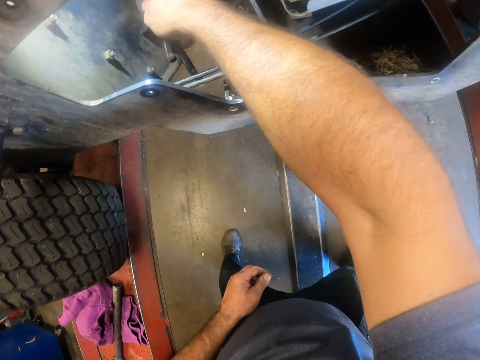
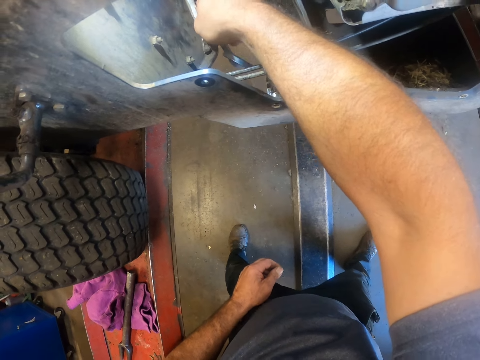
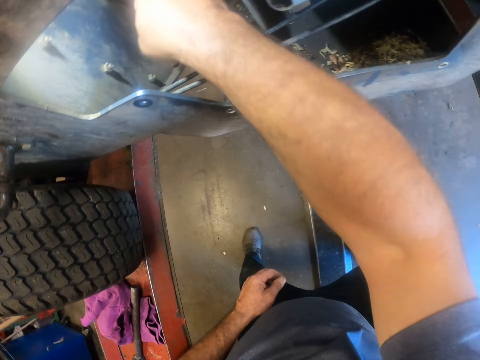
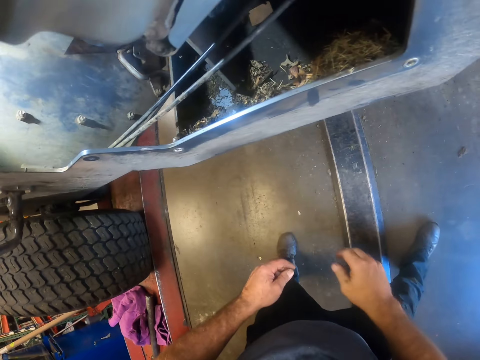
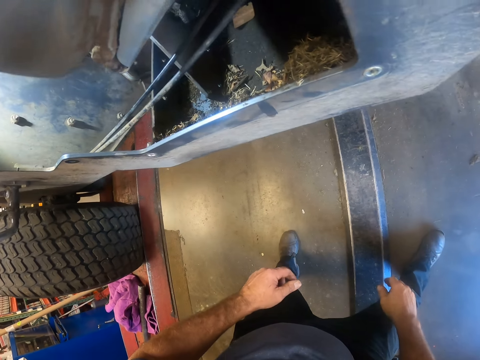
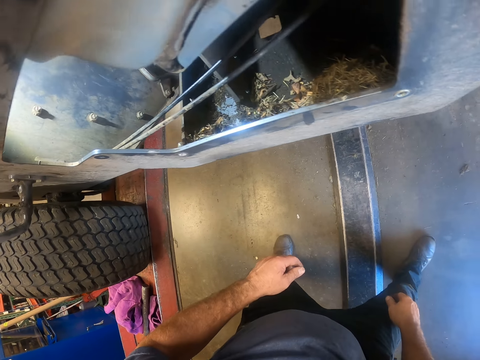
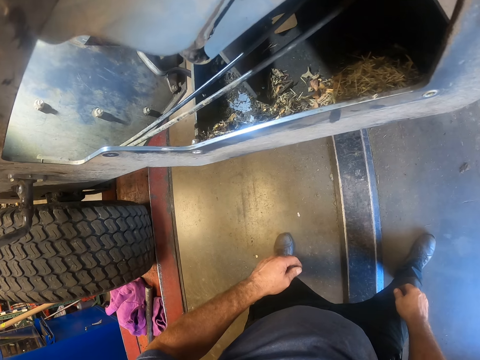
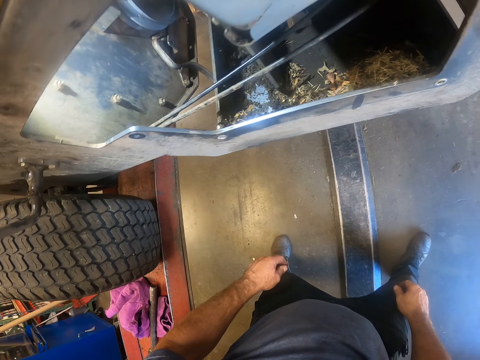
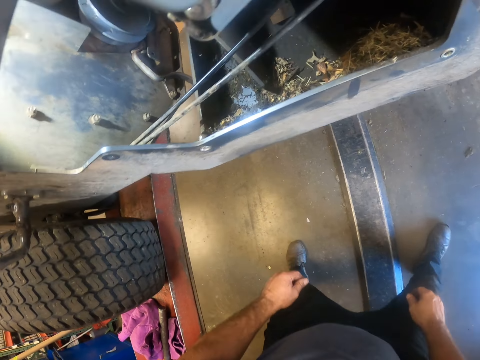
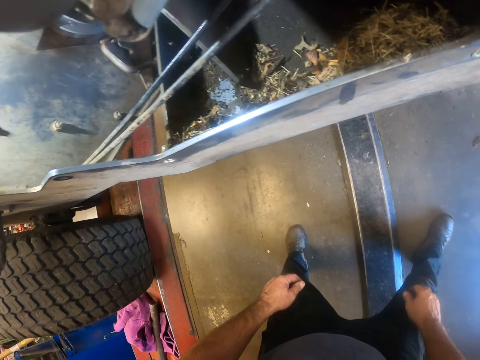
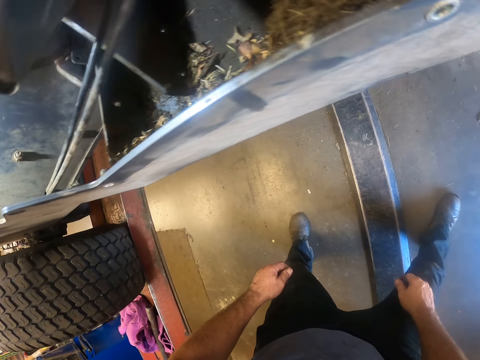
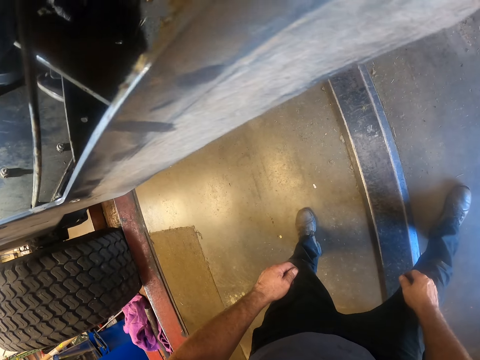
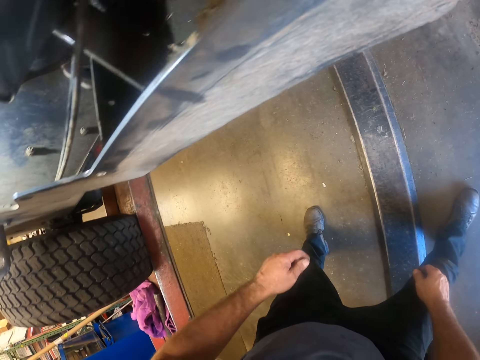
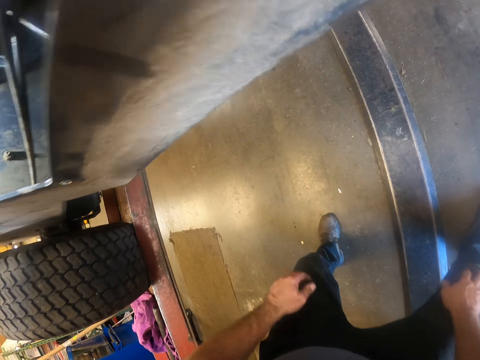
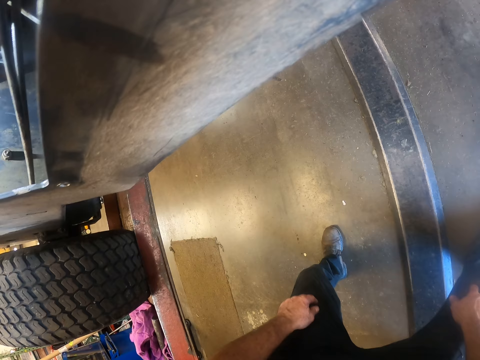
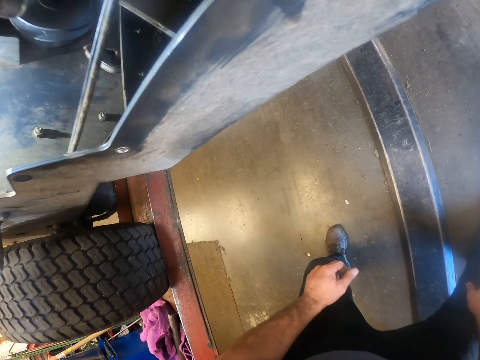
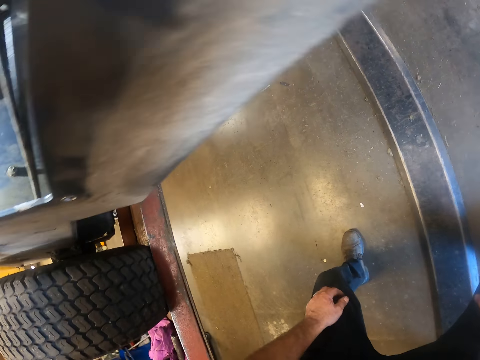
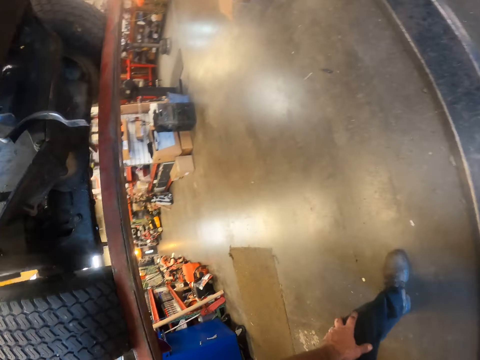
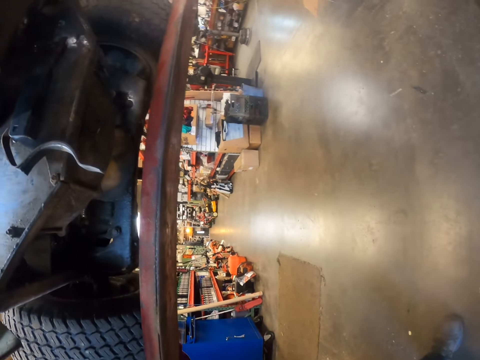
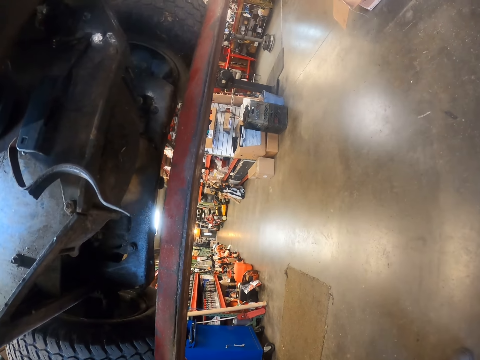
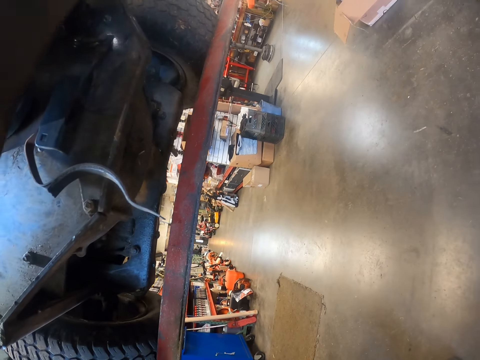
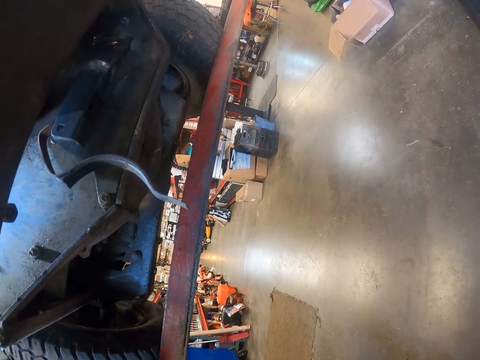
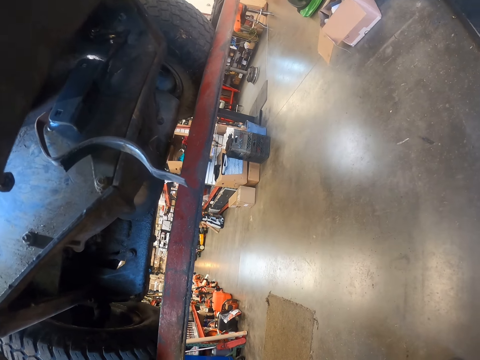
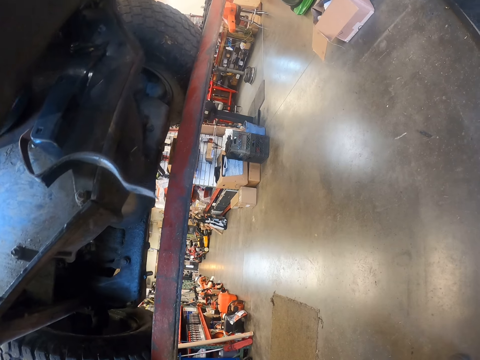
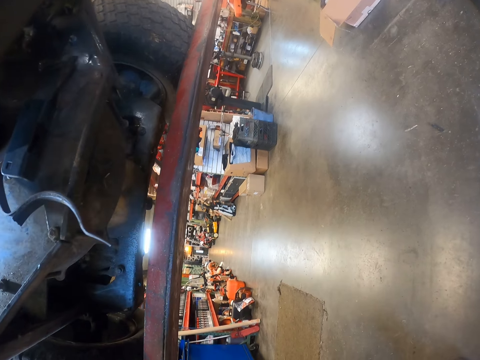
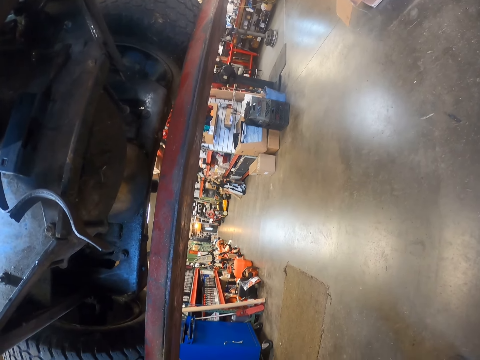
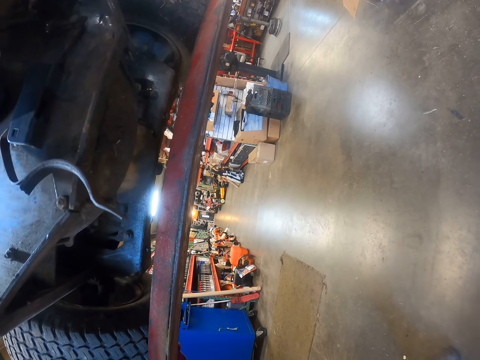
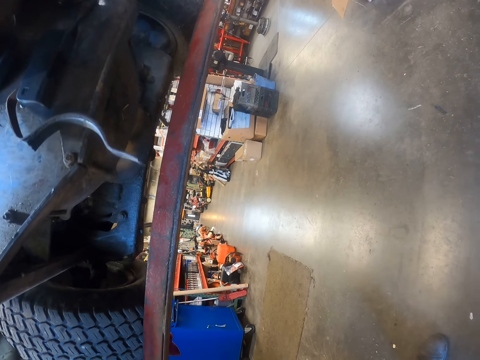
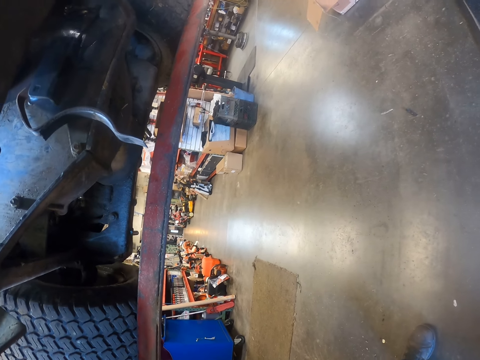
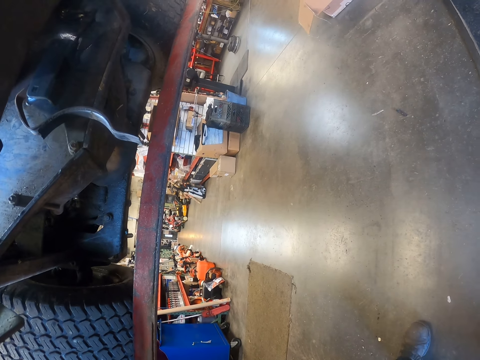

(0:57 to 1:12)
The camera wearer removes his hand from the truck chassis. He holds his leg.

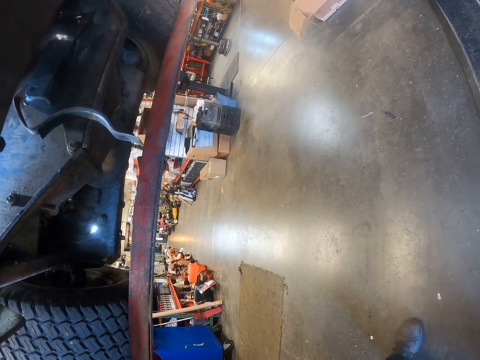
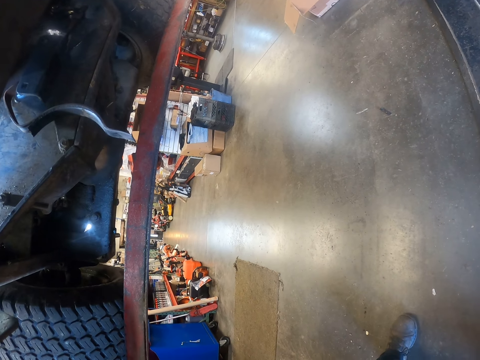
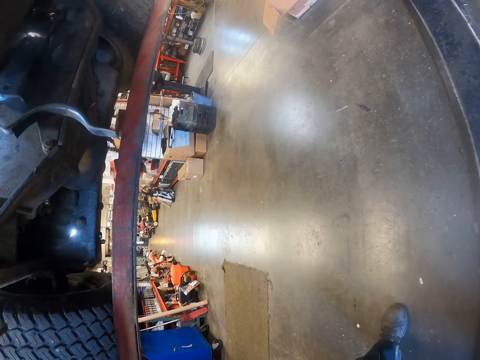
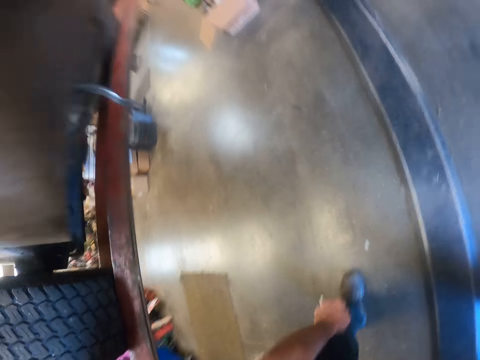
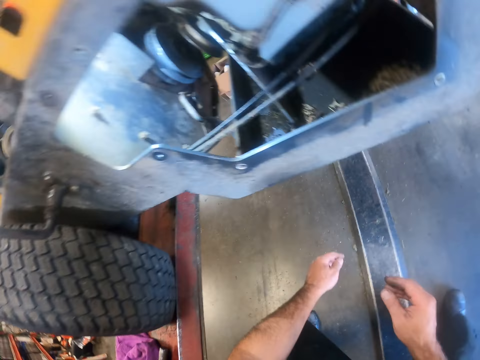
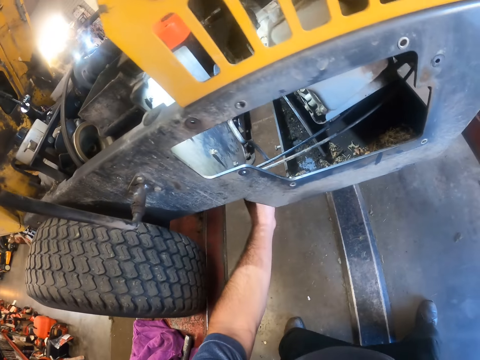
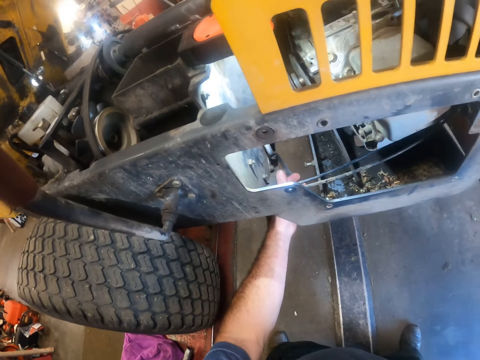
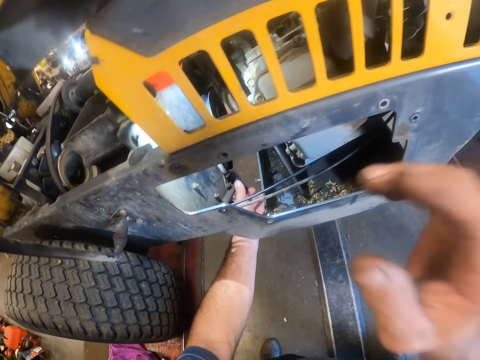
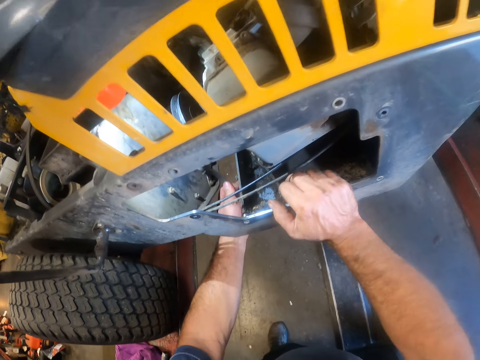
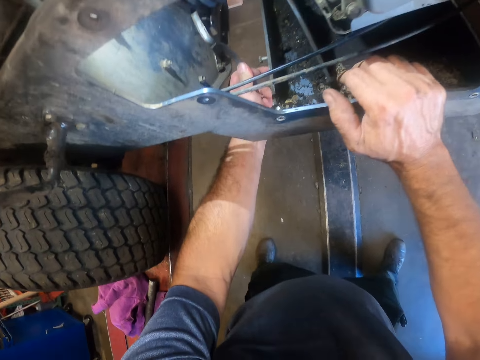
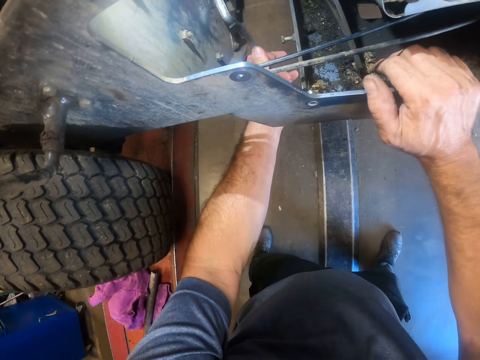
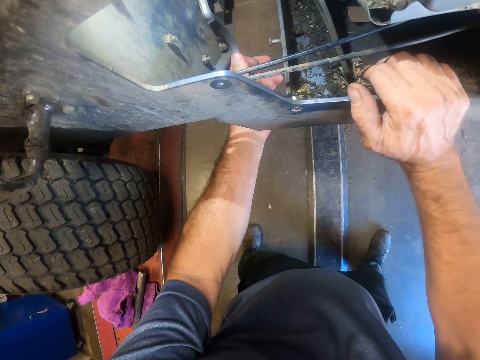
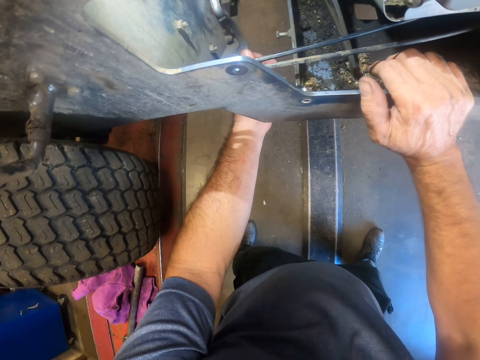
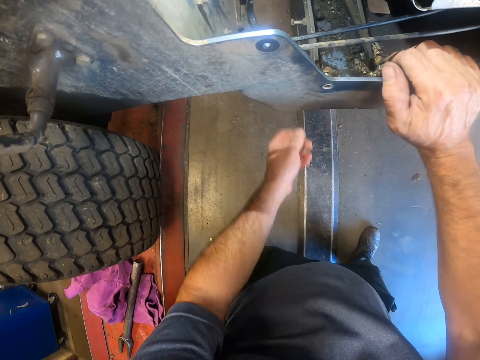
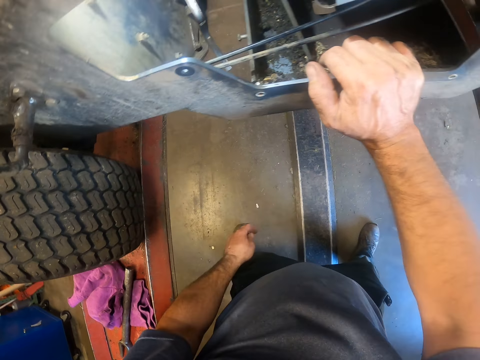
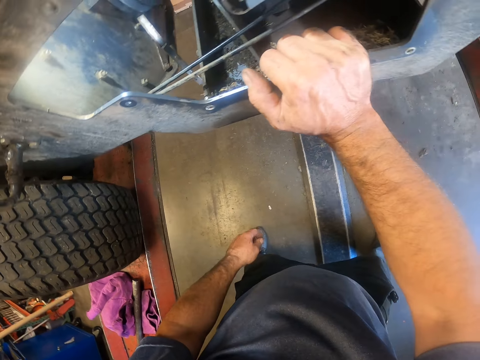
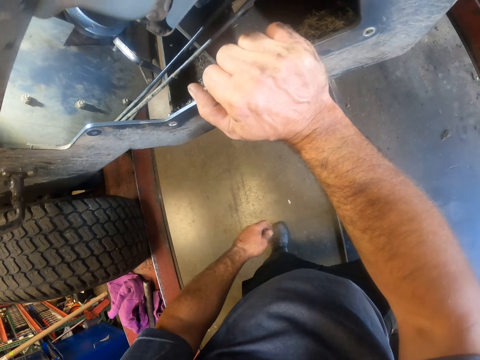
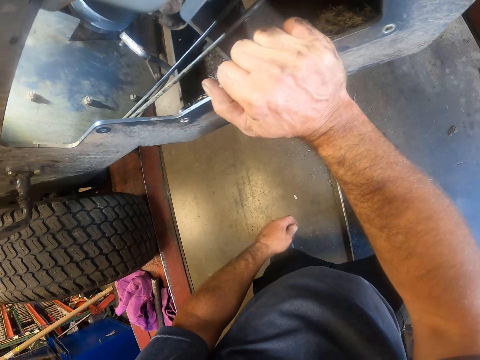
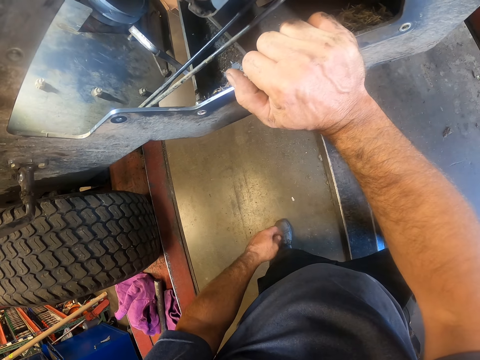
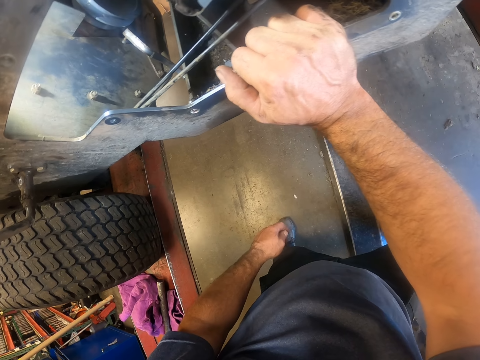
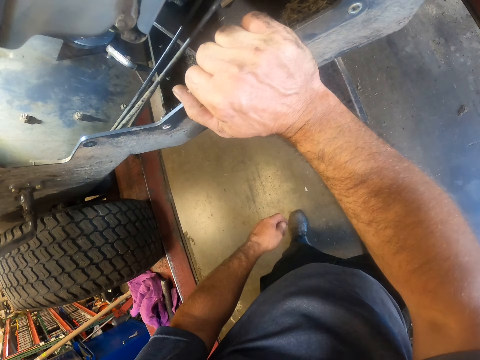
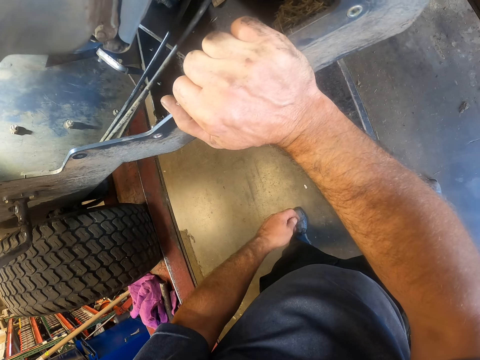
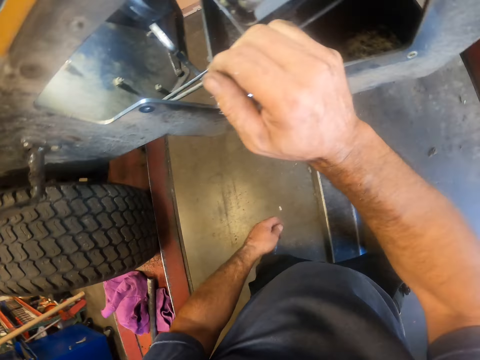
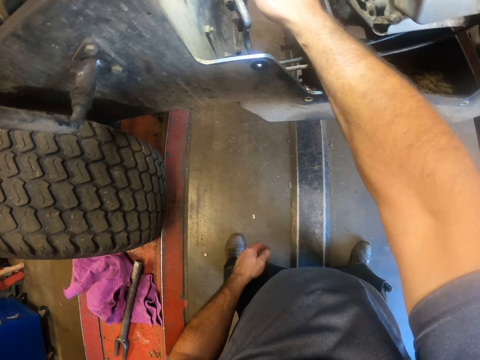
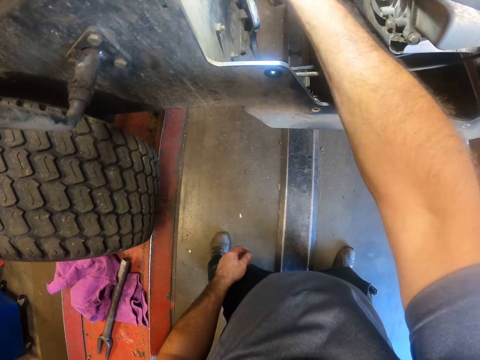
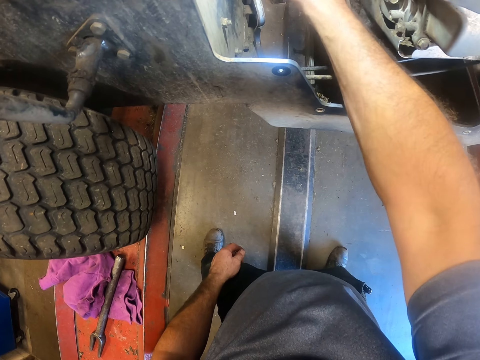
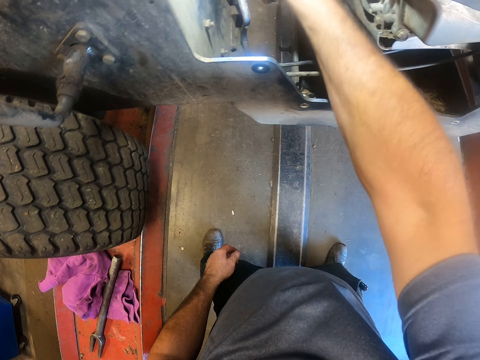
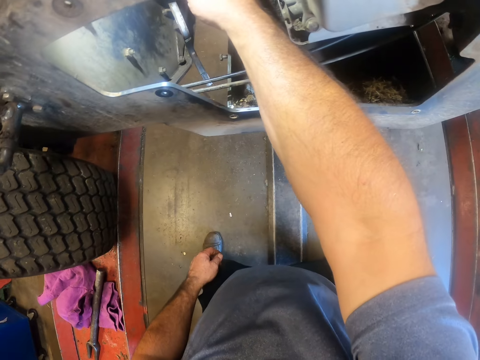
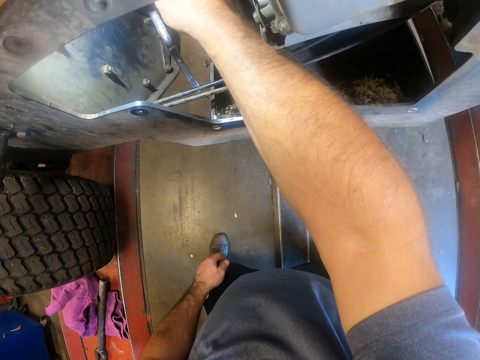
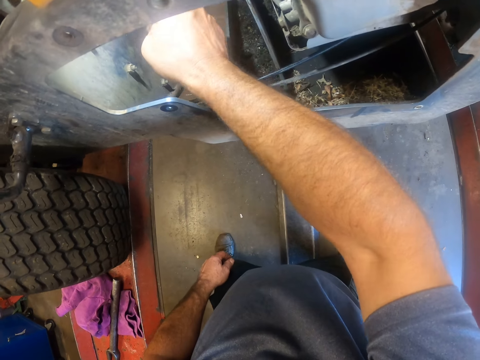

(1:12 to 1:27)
The camera wearer adjusts the camera around the head with the left hand. He fixes something in the truck chassis. He adjusts a speed nut in the lawn mower with the right hand. He removes his left hand from the truck chassis. He adjusts the speed nut in the lawn mower with the right hand again. He fixes something with his right hand.
